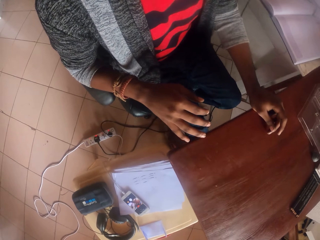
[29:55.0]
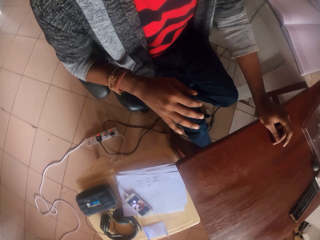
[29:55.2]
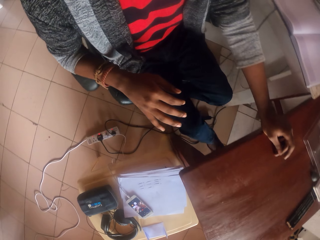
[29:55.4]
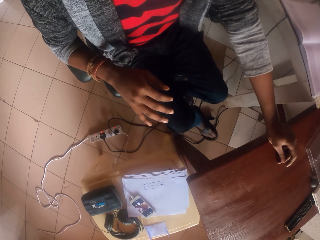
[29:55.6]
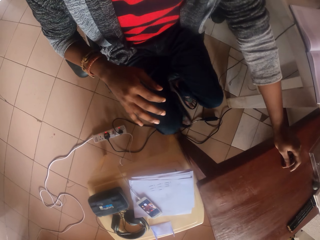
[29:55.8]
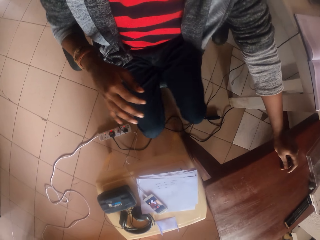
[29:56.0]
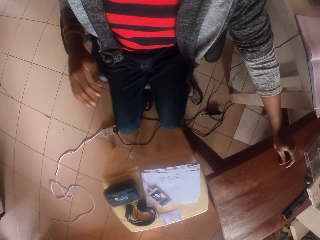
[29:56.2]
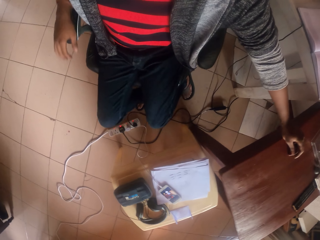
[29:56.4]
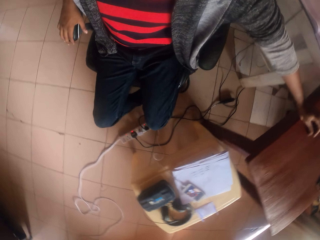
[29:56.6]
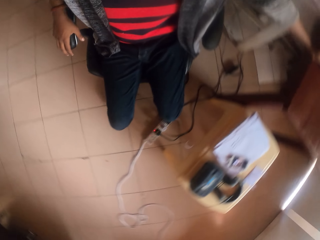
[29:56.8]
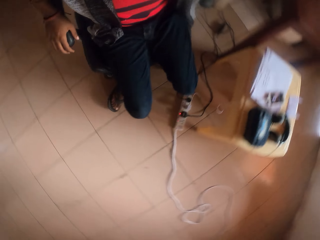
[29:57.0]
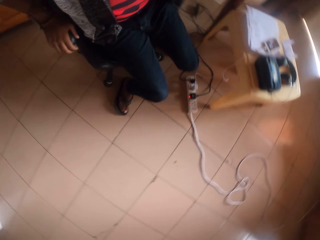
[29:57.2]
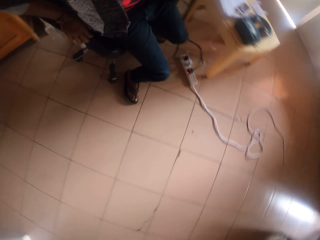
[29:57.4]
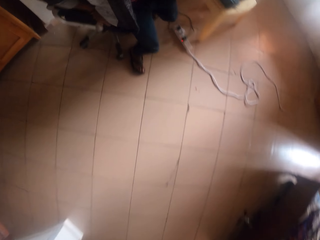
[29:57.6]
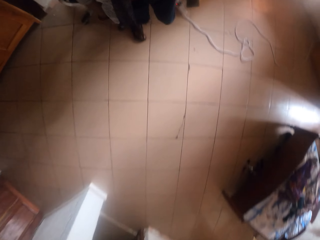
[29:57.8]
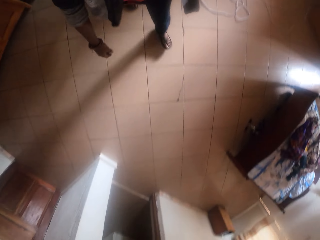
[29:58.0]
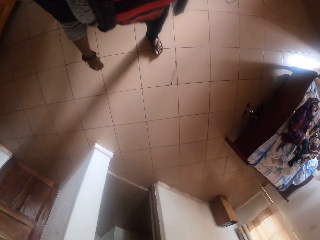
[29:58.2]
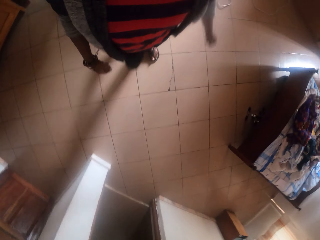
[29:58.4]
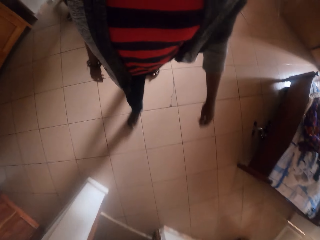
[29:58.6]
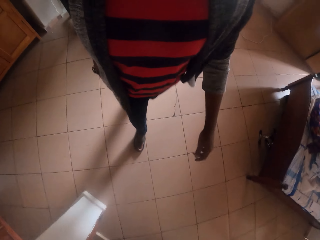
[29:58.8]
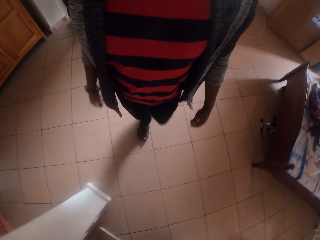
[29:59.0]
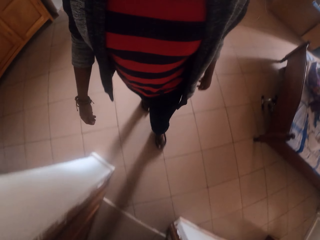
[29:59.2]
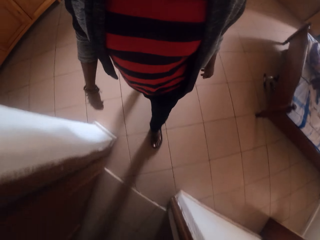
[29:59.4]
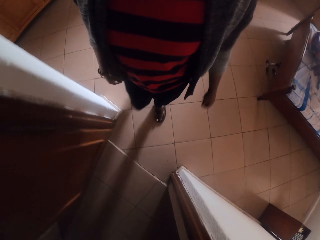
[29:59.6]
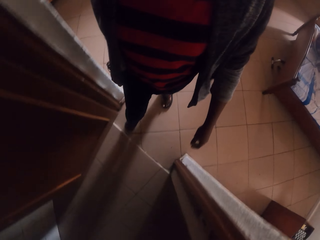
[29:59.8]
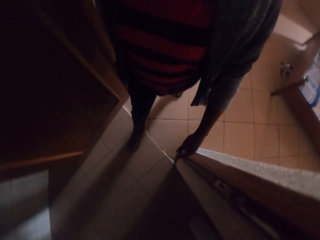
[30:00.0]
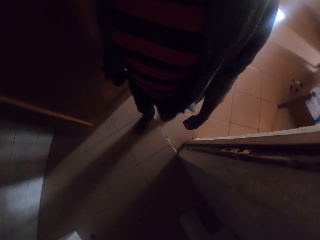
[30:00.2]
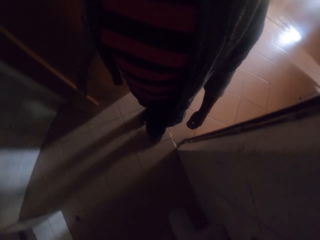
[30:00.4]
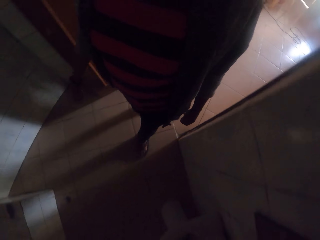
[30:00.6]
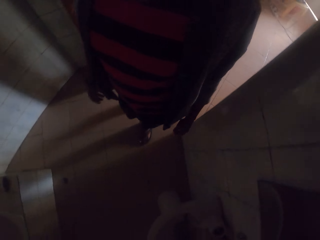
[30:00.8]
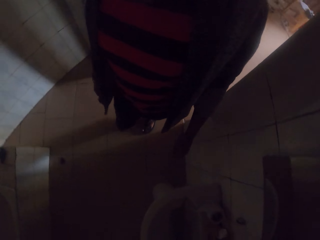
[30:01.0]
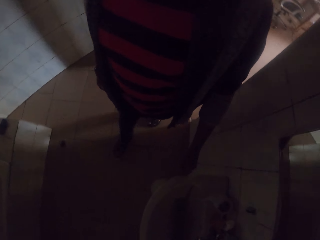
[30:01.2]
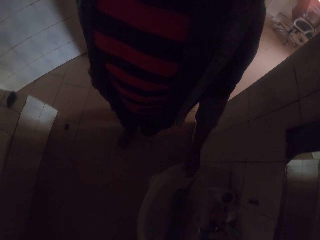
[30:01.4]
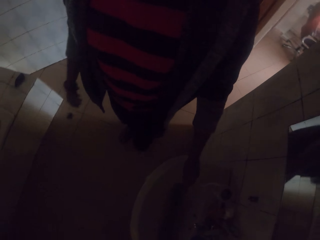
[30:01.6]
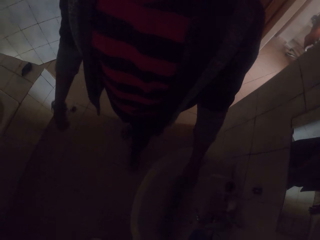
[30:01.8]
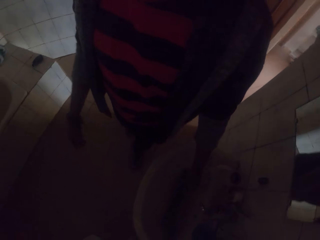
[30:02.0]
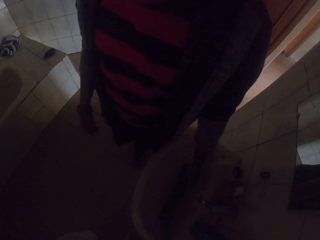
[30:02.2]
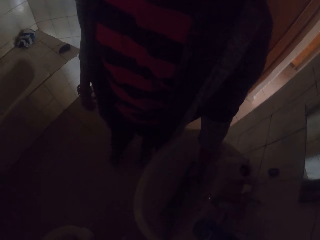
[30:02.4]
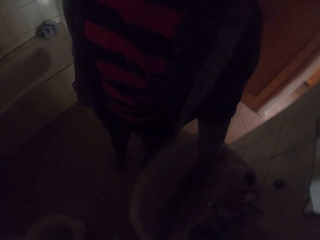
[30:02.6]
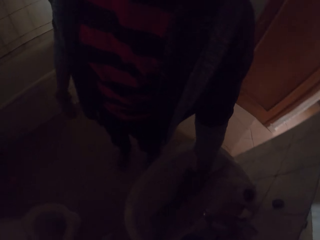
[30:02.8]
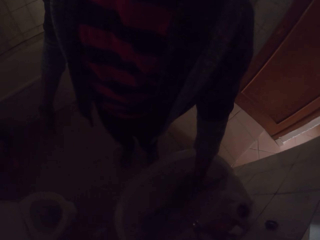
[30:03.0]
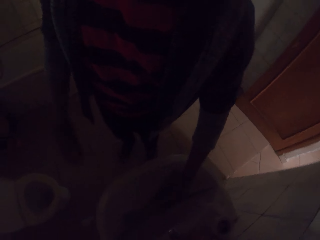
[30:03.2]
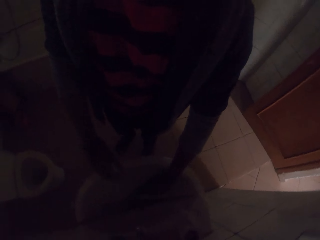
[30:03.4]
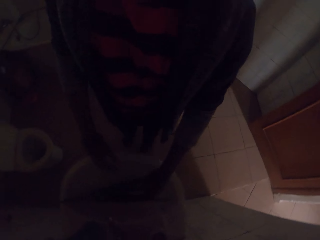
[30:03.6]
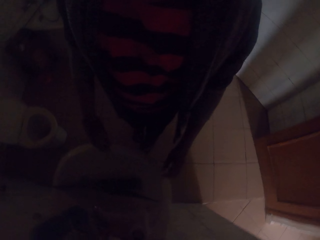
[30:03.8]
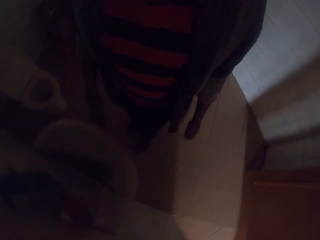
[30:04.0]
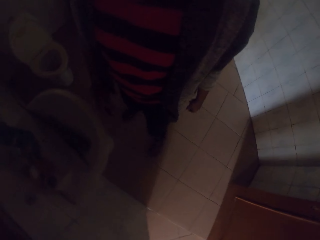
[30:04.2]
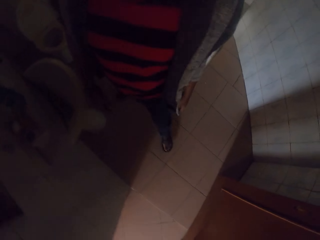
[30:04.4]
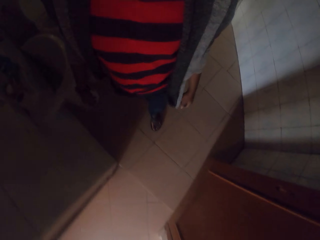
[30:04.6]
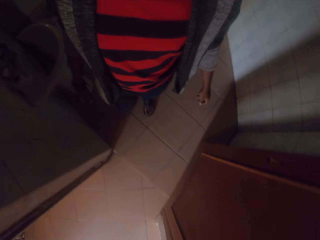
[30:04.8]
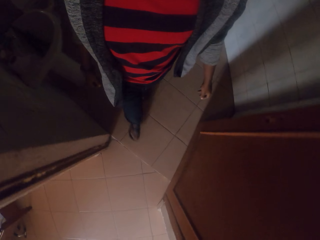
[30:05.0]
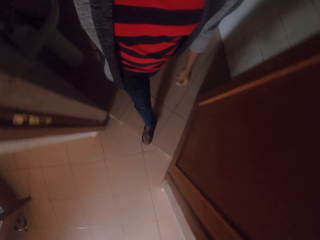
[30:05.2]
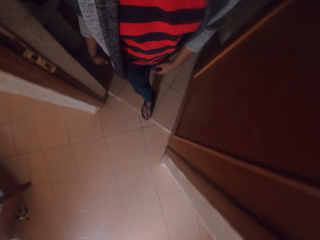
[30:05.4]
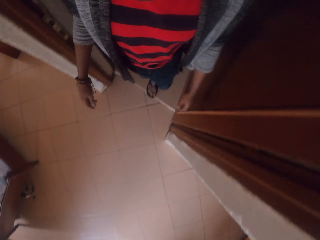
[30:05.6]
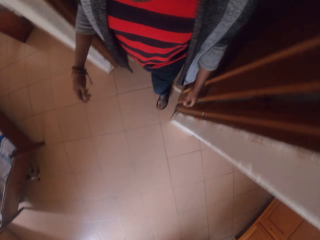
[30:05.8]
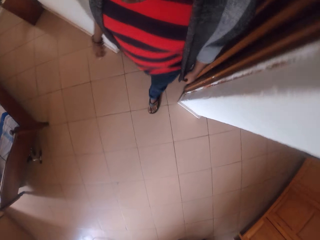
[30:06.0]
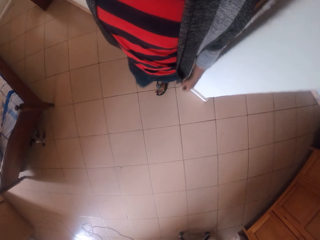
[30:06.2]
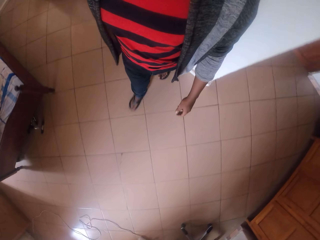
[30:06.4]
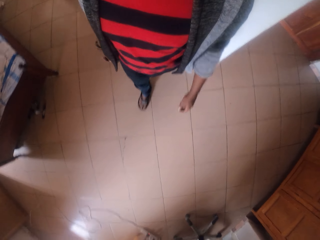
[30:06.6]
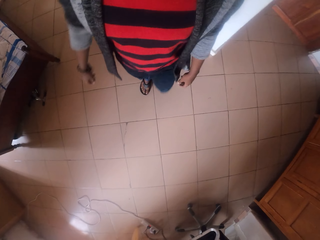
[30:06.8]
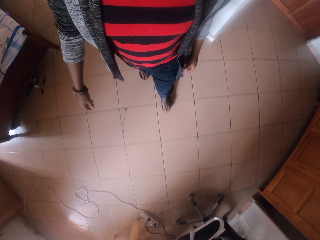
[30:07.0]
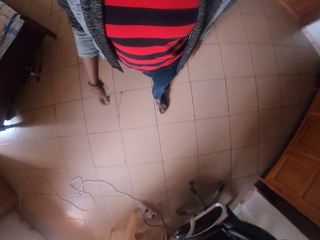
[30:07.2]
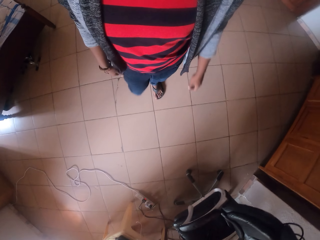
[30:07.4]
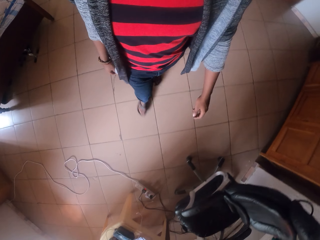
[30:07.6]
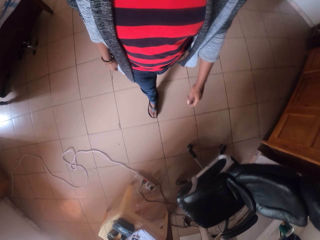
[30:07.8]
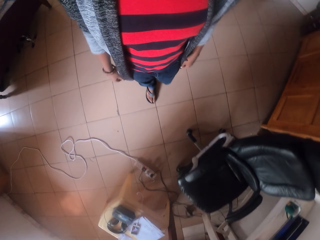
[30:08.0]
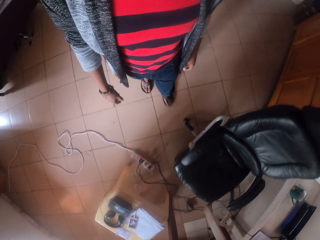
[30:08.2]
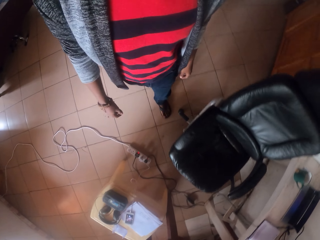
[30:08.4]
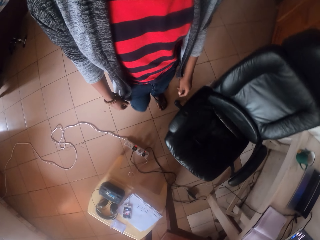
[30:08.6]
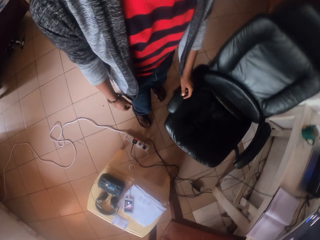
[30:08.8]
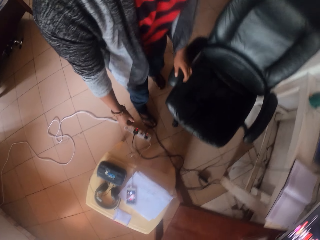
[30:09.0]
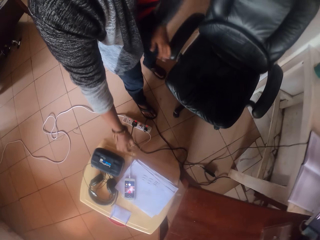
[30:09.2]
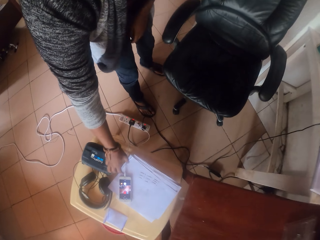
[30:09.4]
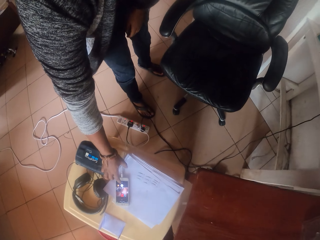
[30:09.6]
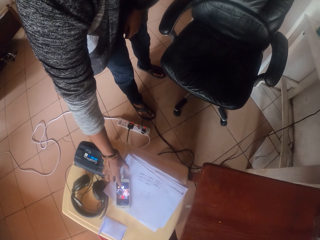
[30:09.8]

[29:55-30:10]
The camera wearer pushes his chair from a table. He turns his chair and holds the arm of the chair. He walks in a room. He dips his left hand into a sink. He moves something. He walks around.
